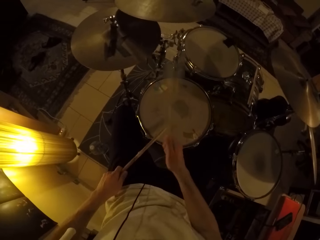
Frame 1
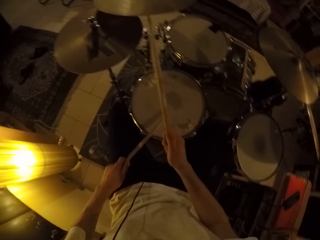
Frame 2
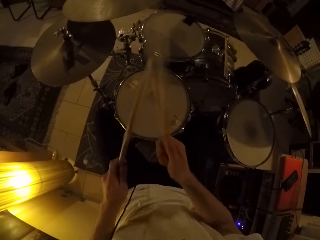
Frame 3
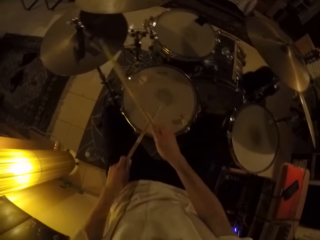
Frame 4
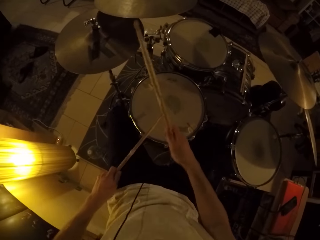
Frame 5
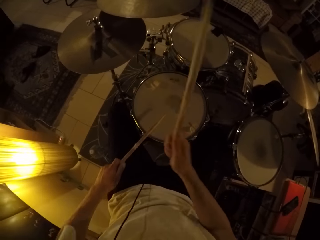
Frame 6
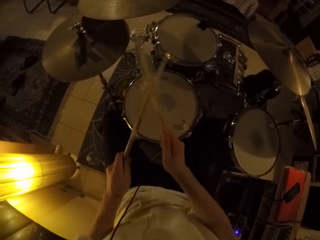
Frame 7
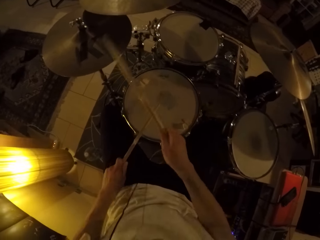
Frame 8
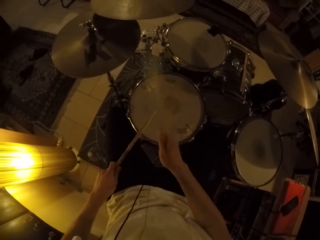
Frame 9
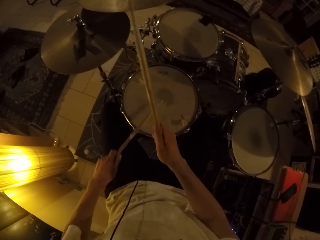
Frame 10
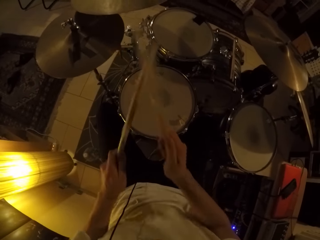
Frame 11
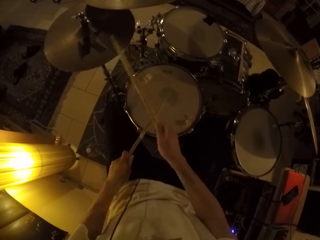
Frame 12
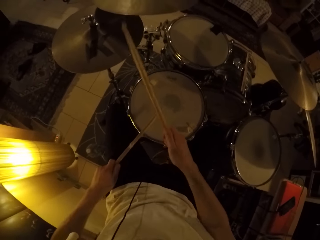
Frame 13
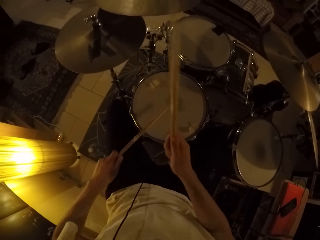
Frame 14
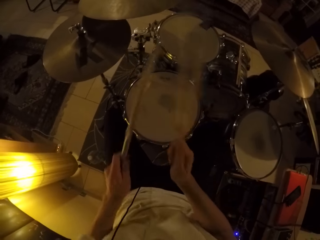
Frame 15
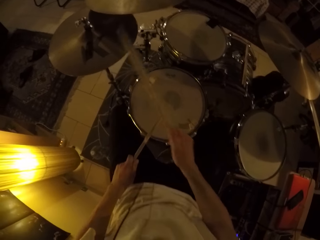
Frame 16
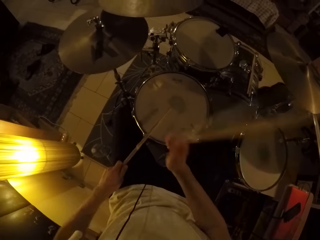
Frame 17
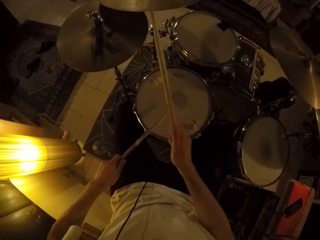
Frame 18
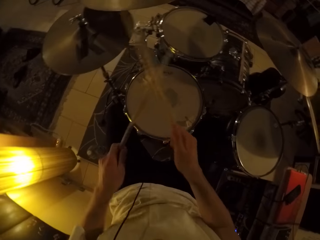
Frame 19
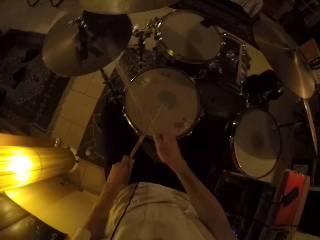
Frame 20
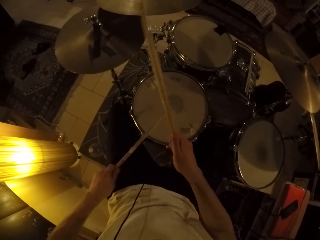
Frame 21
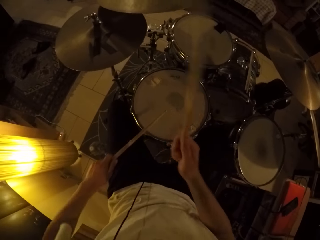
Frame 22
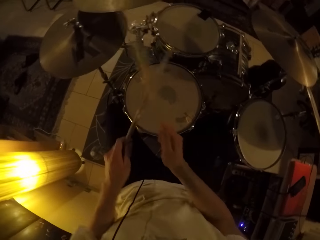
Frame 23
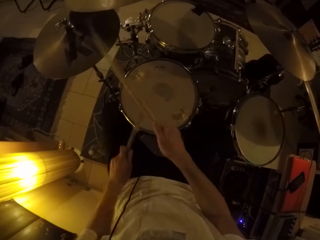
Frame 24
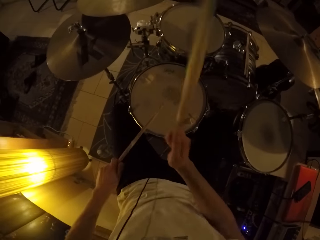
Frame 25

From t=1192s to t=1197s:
The camera wearer plays the drum set with drum set sticks in both hands.

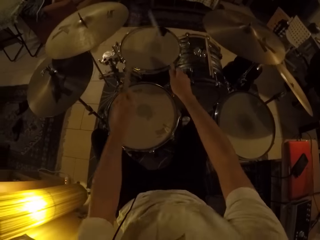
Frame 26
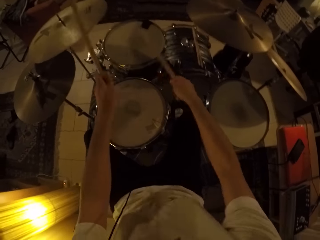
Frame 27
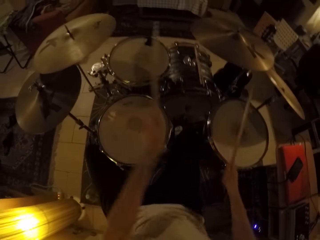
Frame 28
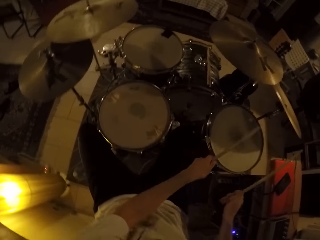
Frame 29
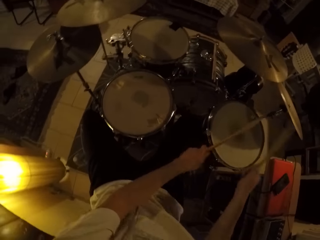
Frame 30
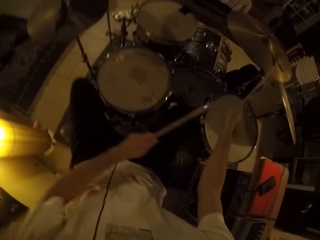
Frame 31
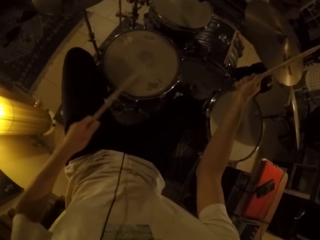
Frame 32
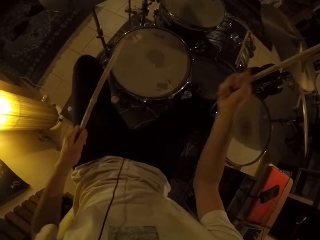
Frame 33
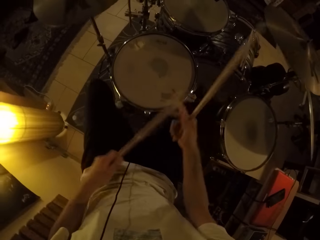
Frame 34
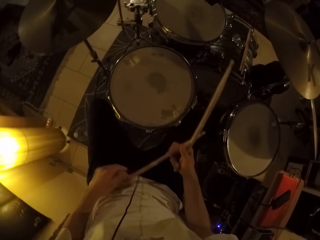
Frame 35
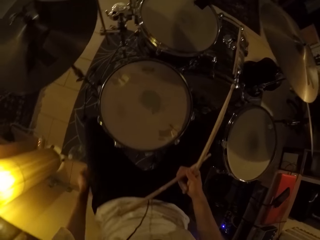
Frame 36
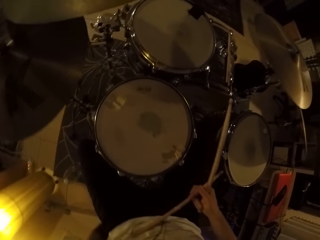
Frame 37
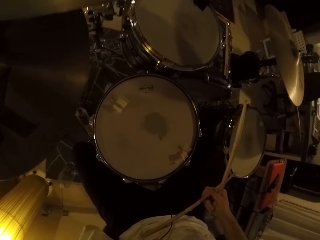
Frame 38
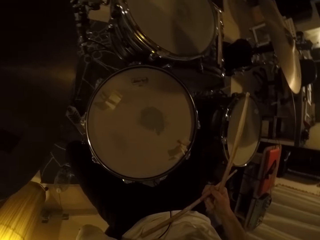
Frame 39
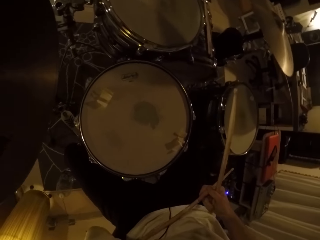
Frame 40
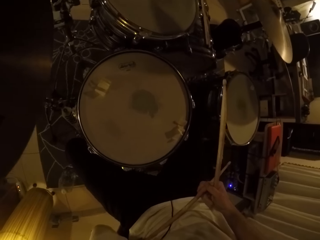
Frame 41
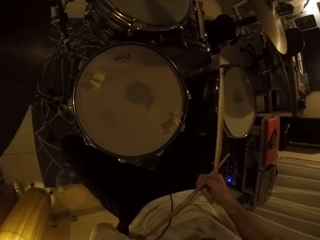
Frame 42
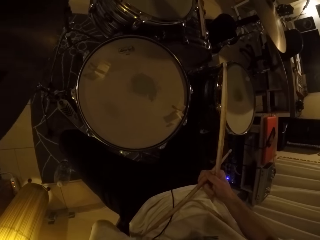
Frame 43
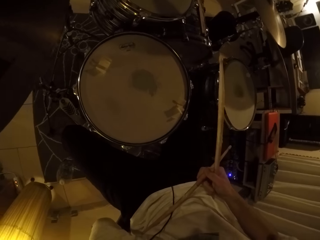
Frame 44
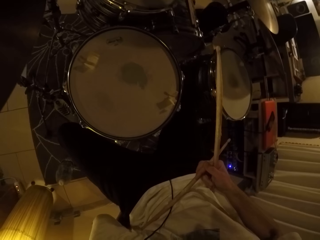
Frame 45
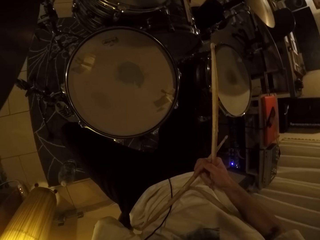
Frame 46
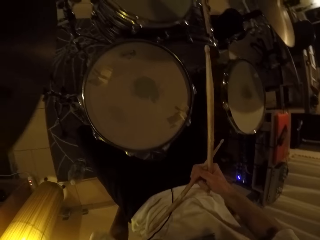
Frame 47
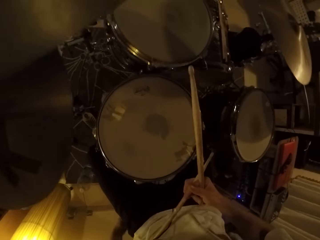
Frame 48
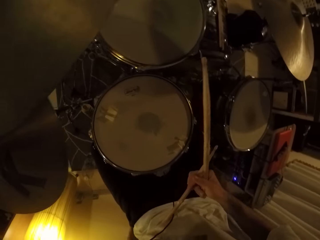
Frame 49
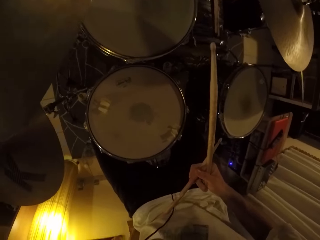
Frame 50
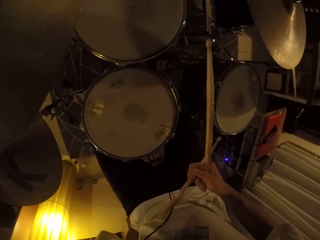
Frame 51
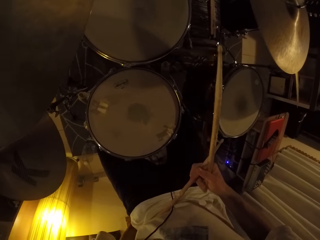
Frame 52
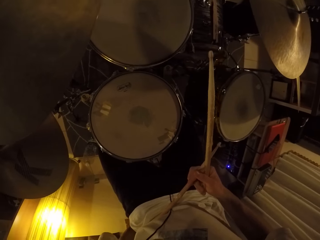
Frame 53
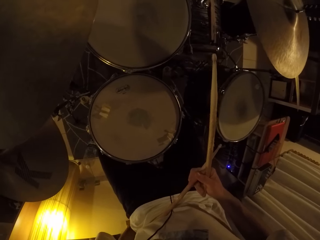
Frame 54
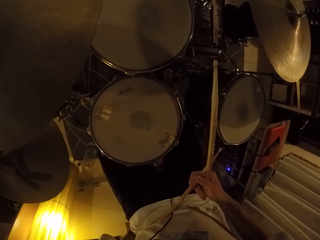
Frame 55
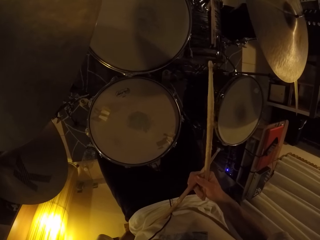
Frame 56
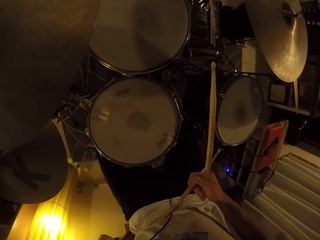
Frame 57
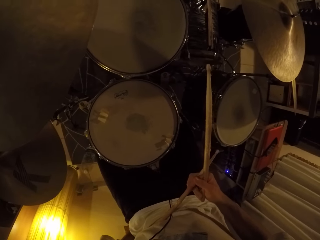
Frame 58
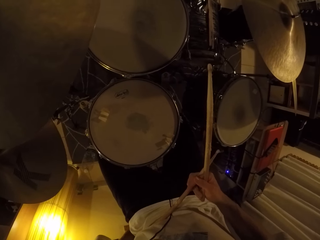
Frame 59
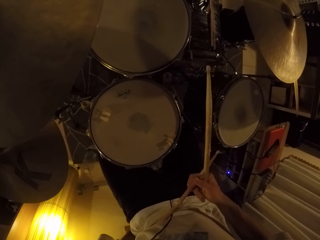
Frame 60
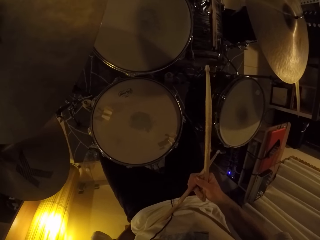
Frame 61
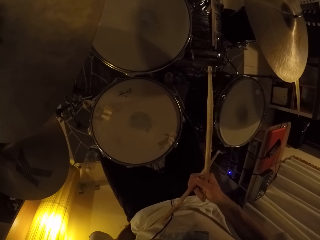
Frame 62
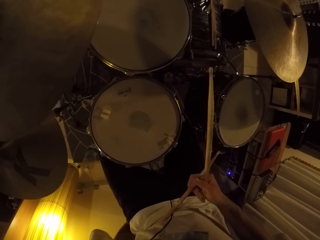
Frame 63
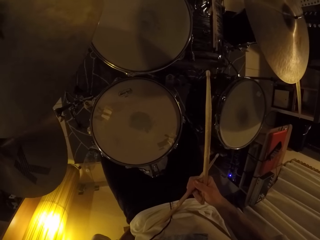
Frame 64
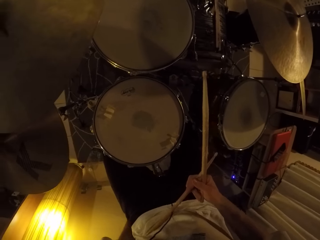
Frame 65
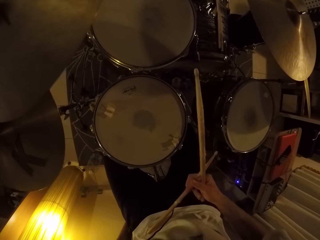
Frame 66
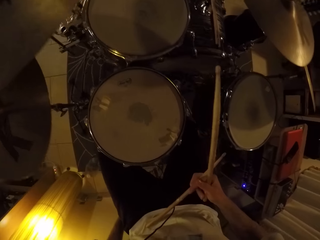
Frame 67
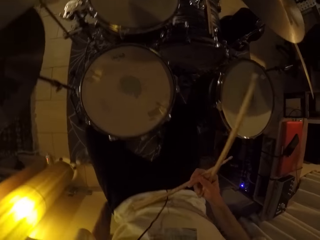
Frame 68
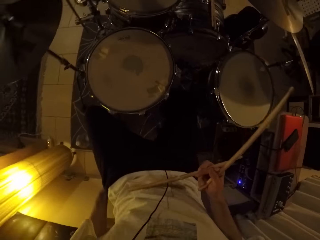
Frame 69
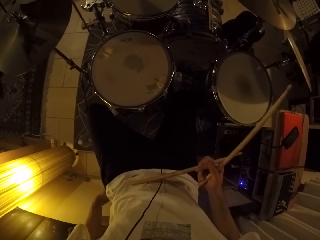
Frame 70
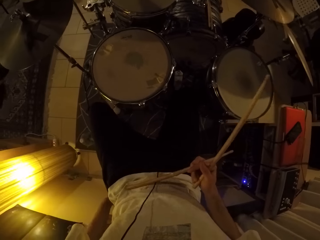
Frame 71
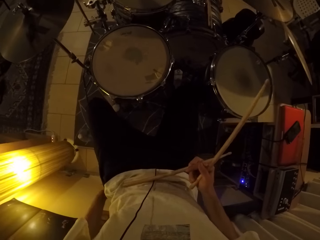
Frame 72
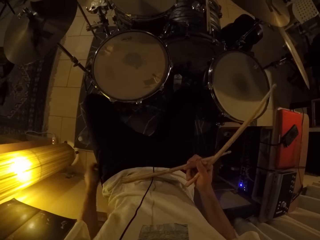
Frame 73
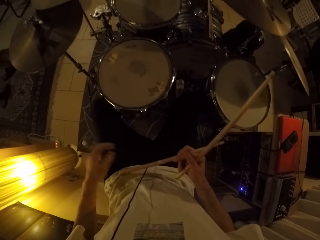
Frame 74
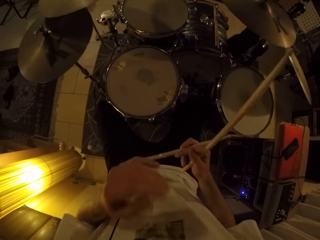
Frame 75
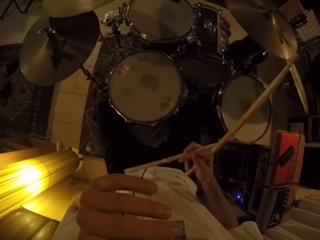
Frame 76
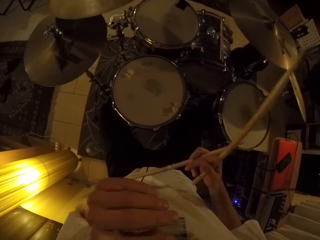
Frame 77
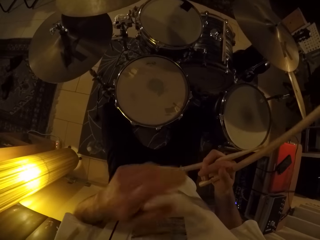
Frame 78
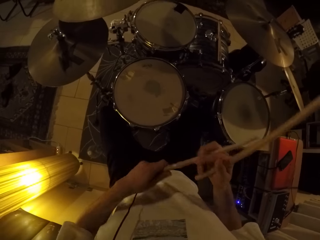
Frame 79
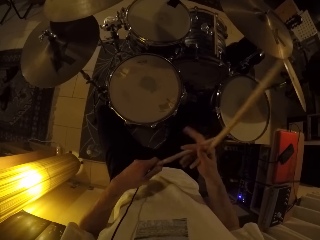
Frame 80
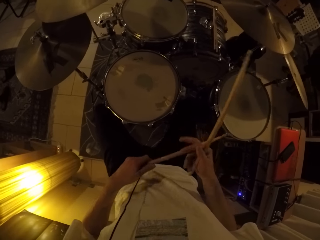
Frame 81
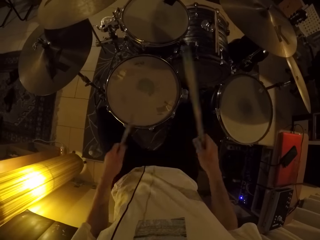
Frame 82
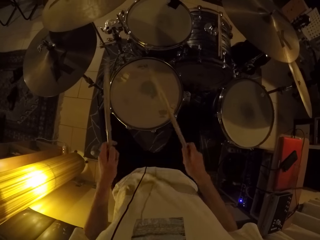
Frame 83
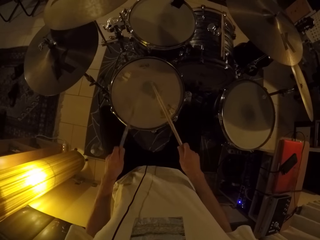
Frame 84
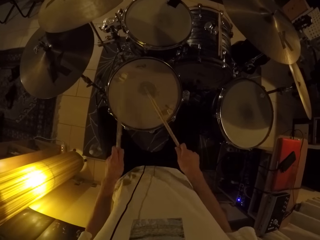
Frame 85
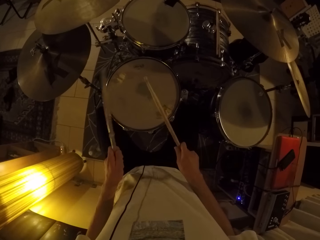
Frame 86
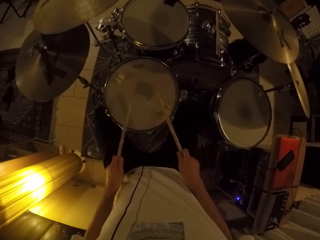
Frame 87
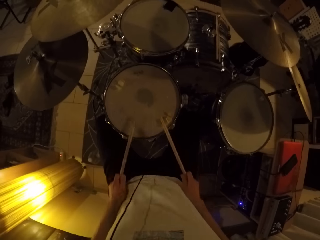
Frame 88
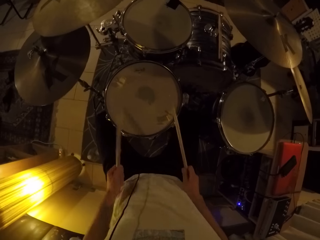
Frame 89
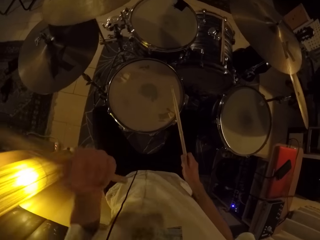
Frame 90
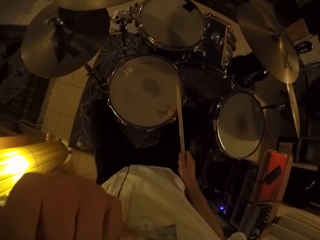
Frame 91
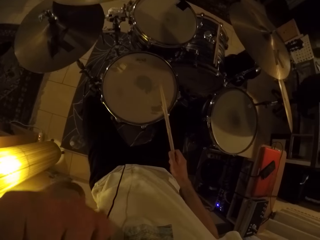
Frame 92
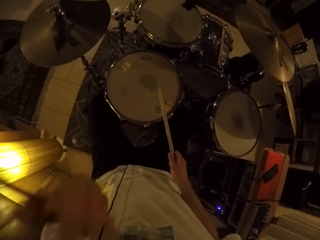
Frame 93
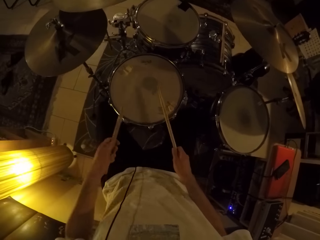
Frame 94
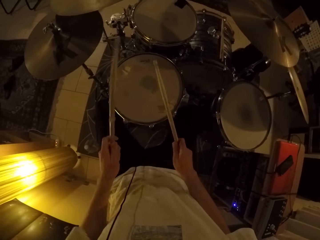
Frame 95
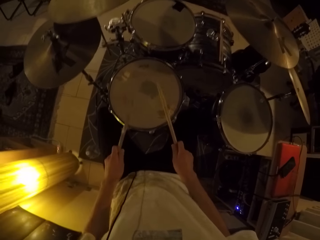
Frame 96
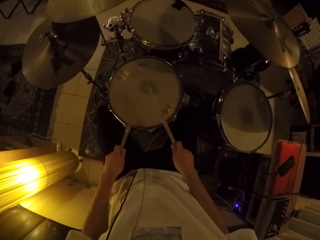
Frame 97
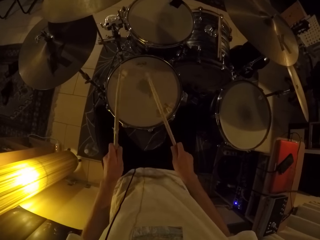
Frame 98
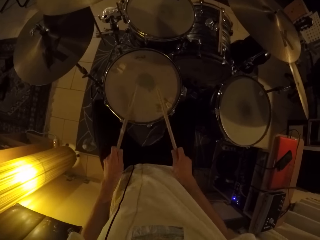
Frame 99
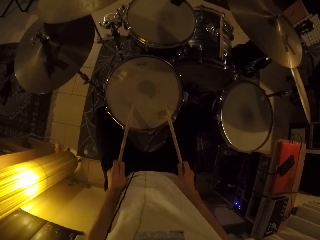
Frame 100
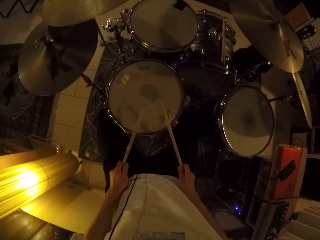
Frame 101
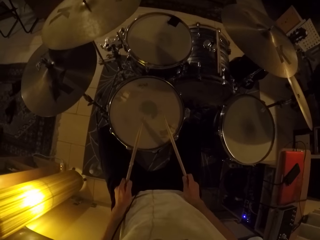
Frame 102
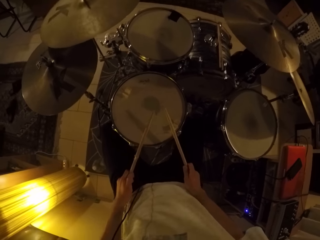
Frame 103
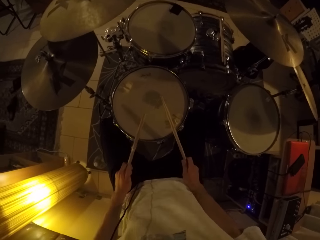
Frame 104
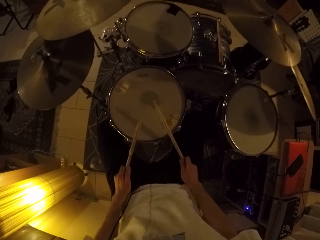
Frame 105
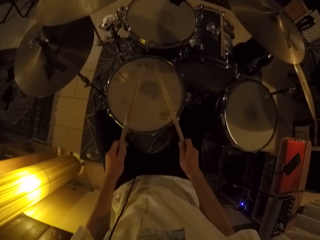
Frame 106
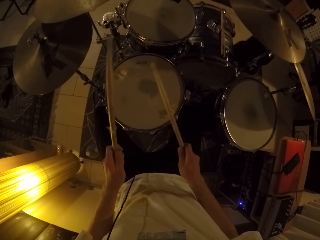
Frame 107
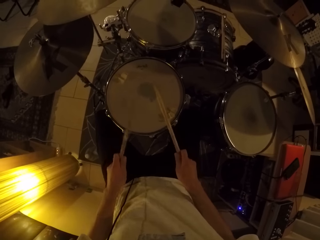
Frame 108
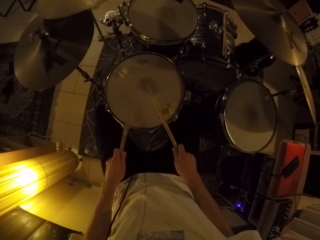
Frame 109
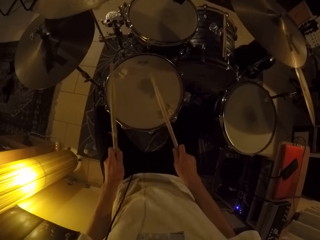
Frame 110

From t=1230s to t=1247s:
The camera wearer passes the drumstick in his left hand to his right hand. He moves the left leg. He holds the drum set sticks with the right hand. He picks up something with the left hand. He does something. He stands up. He sits down. He does something with the left hand. He passes the drumstick to his left hand. He holds the drum set stick with the left hand. He hits the drum set with both drum set sticks. He does something with the left hand. He drums with the drumsticks in his hands.
